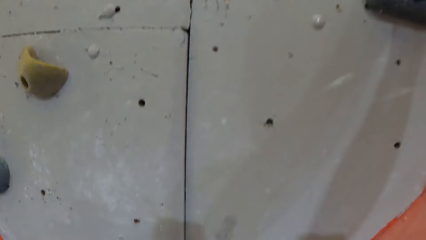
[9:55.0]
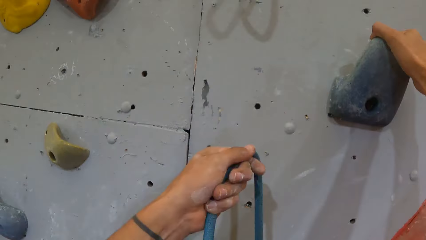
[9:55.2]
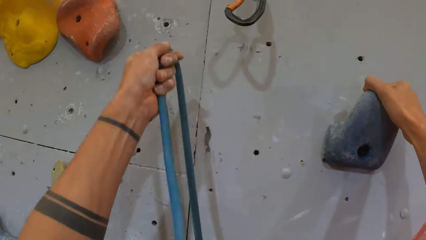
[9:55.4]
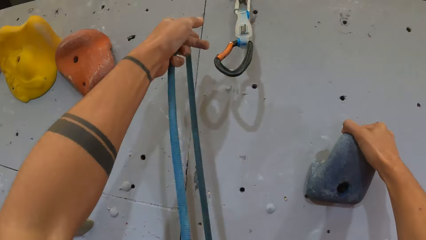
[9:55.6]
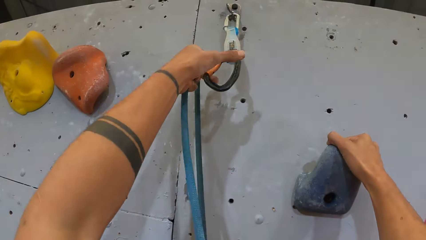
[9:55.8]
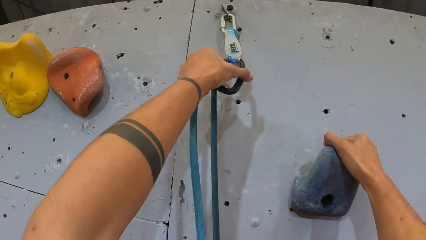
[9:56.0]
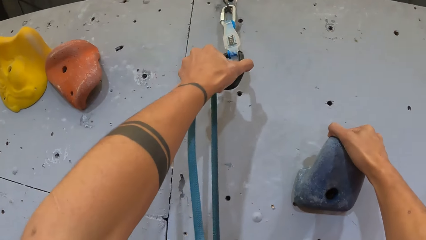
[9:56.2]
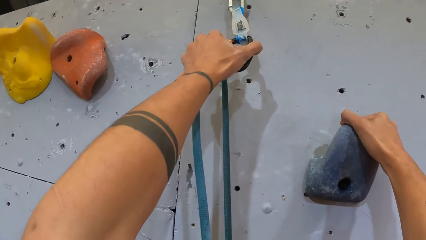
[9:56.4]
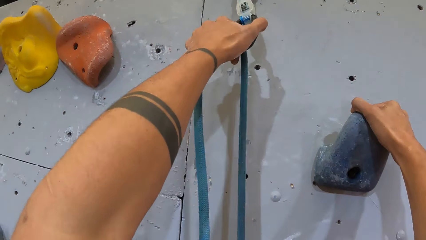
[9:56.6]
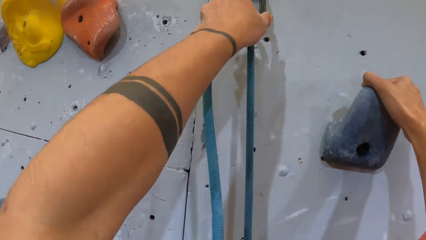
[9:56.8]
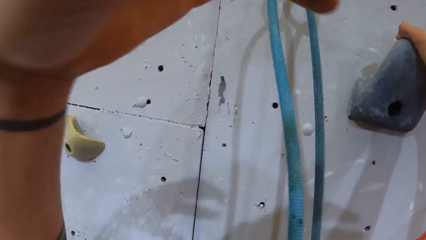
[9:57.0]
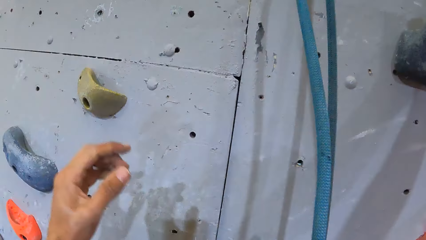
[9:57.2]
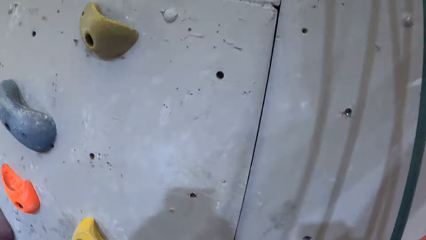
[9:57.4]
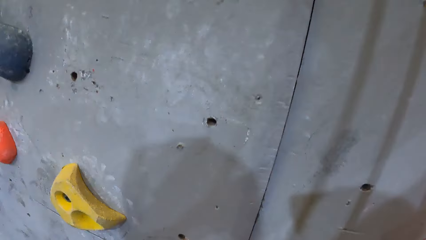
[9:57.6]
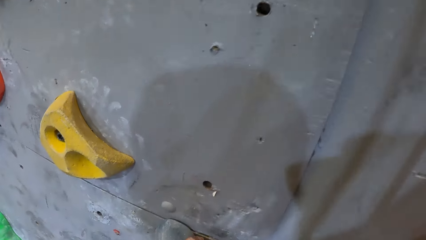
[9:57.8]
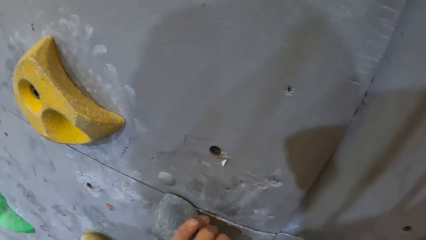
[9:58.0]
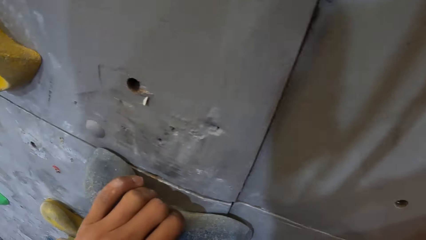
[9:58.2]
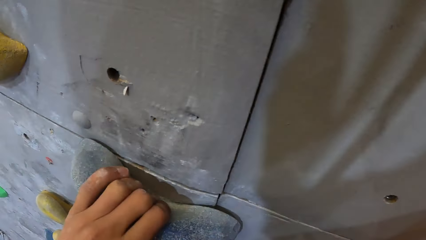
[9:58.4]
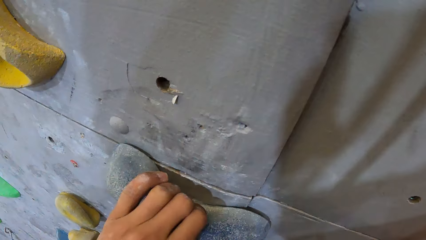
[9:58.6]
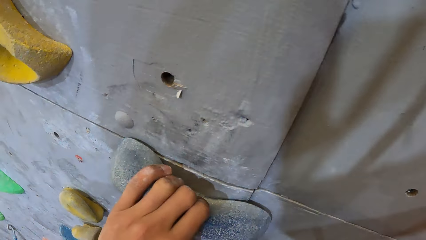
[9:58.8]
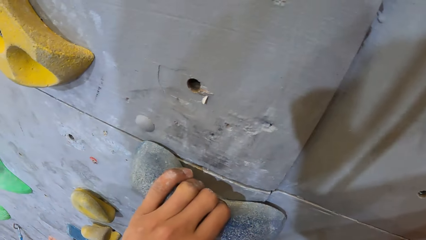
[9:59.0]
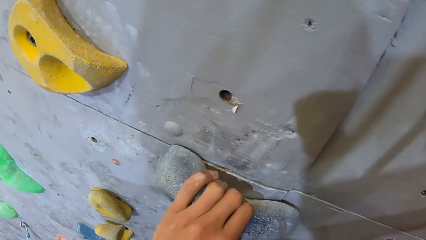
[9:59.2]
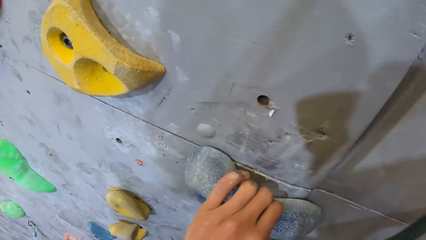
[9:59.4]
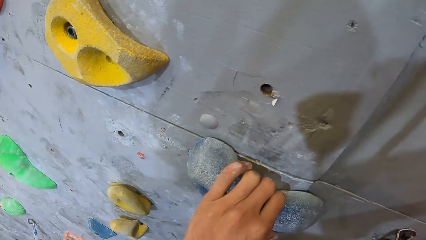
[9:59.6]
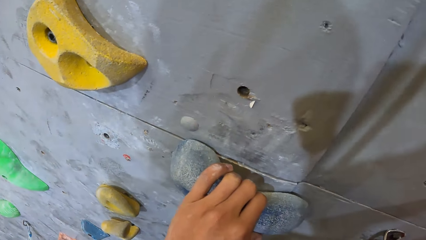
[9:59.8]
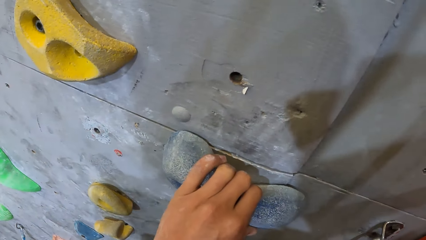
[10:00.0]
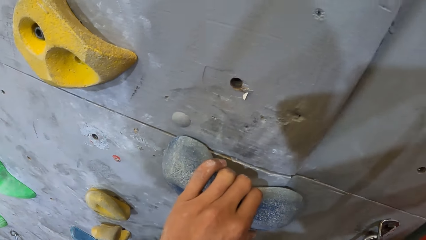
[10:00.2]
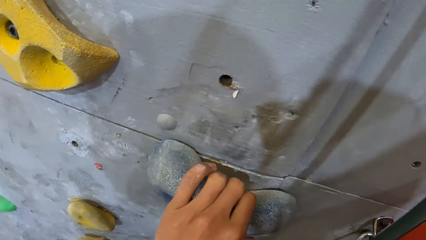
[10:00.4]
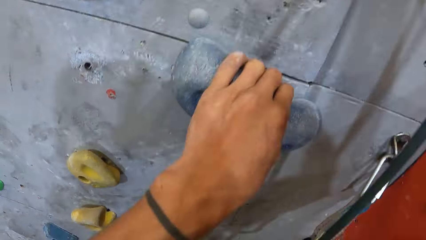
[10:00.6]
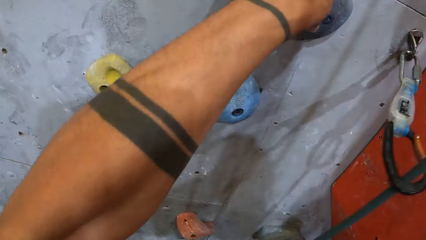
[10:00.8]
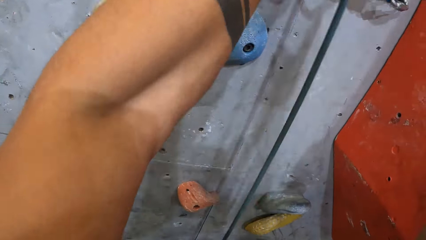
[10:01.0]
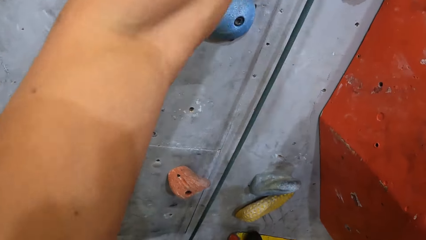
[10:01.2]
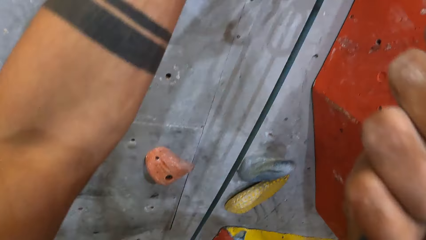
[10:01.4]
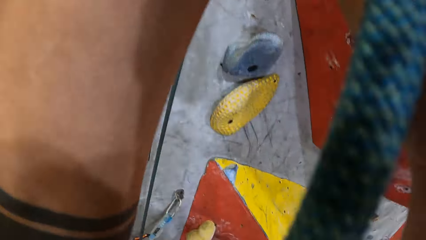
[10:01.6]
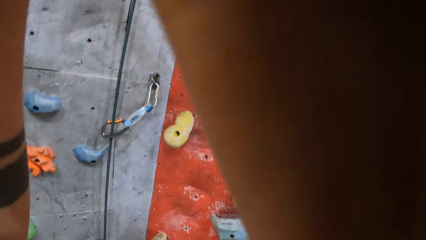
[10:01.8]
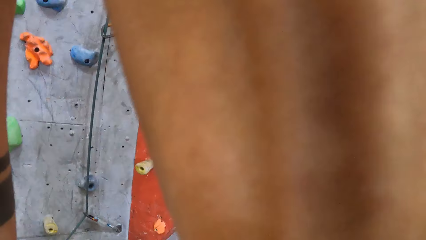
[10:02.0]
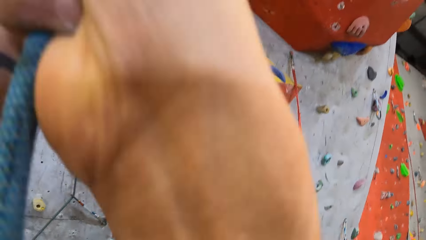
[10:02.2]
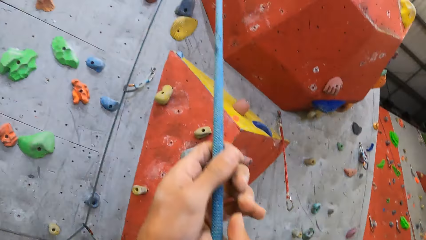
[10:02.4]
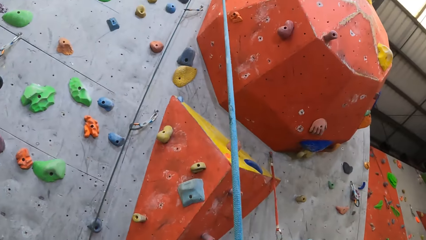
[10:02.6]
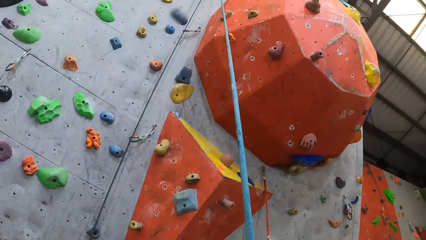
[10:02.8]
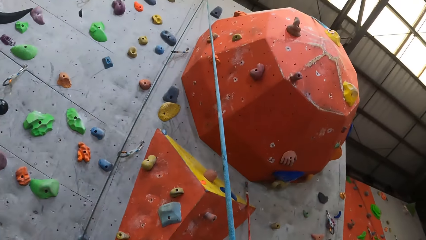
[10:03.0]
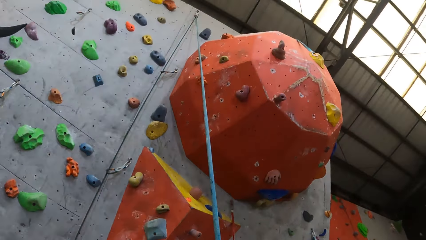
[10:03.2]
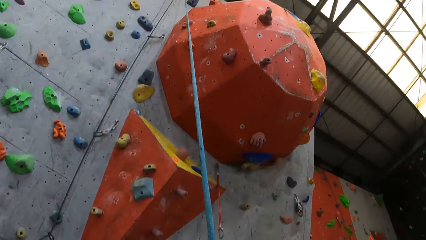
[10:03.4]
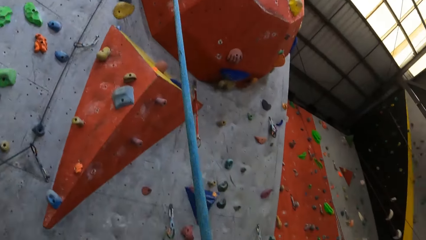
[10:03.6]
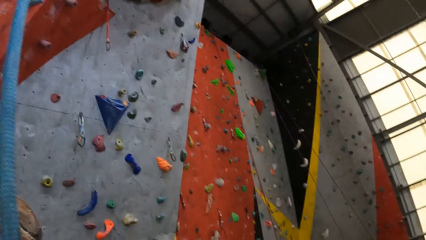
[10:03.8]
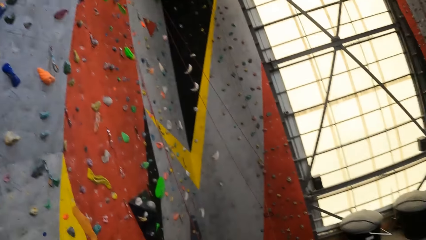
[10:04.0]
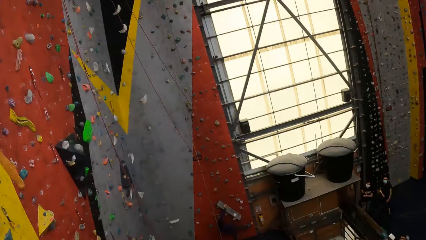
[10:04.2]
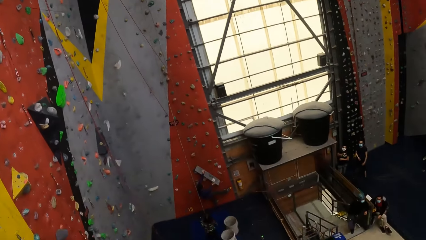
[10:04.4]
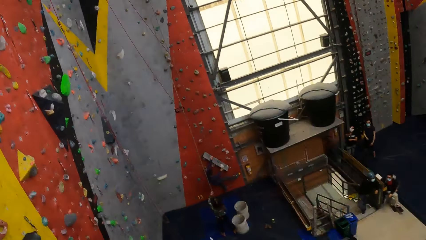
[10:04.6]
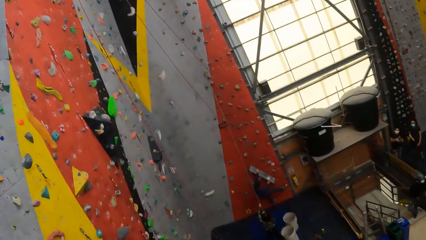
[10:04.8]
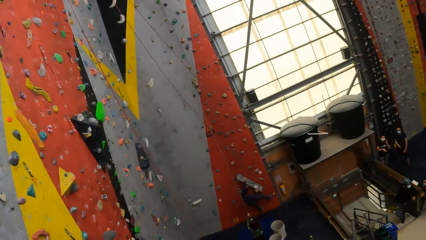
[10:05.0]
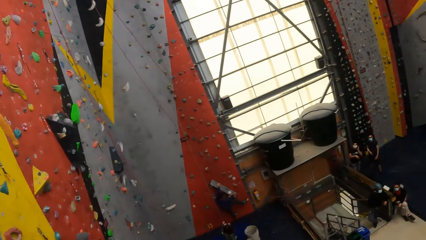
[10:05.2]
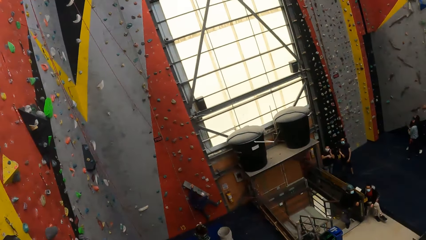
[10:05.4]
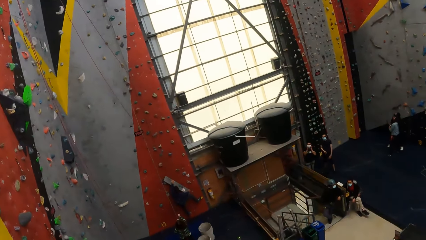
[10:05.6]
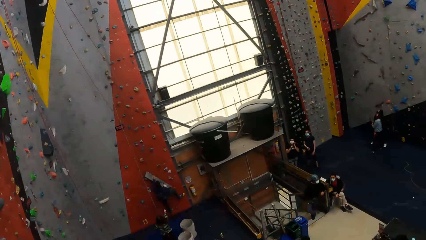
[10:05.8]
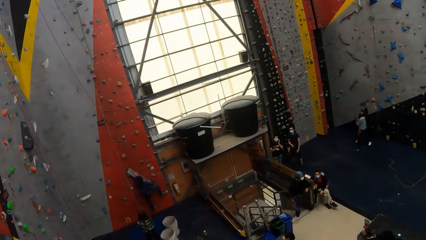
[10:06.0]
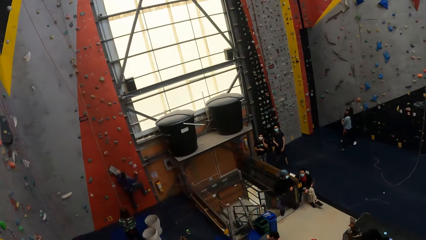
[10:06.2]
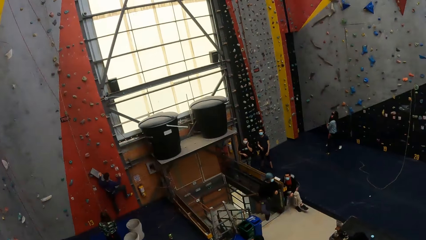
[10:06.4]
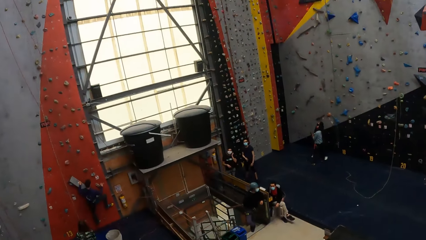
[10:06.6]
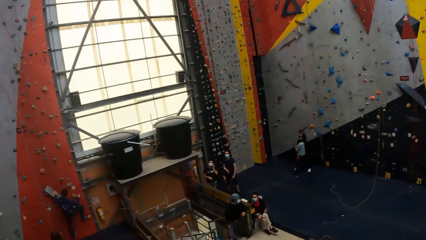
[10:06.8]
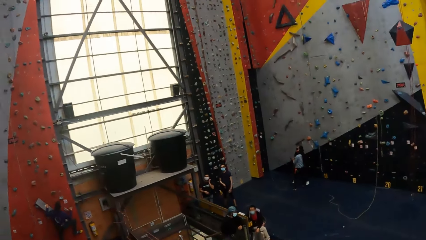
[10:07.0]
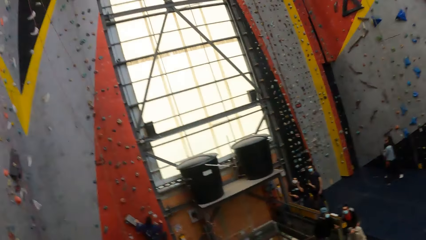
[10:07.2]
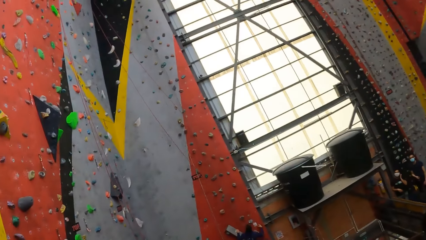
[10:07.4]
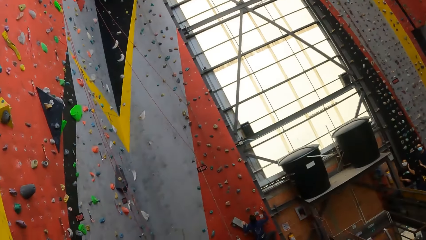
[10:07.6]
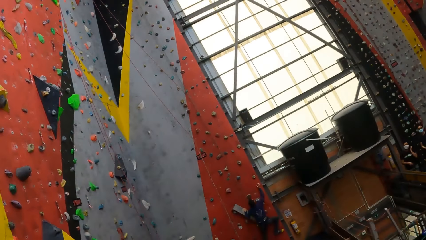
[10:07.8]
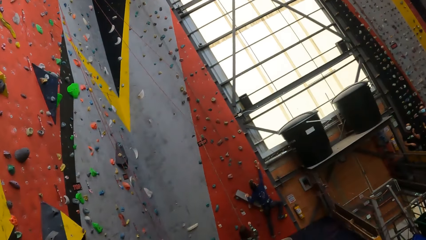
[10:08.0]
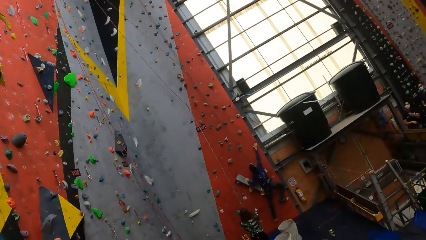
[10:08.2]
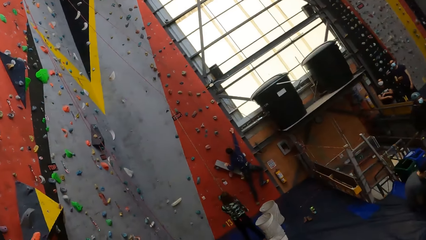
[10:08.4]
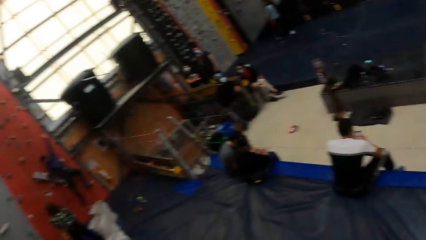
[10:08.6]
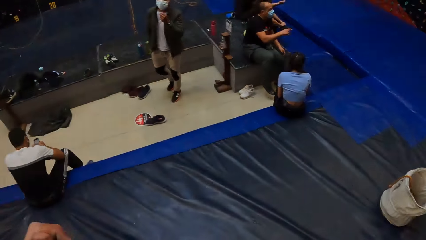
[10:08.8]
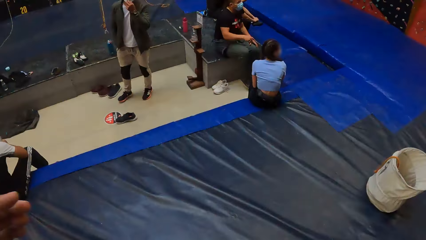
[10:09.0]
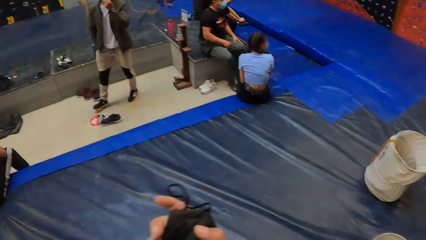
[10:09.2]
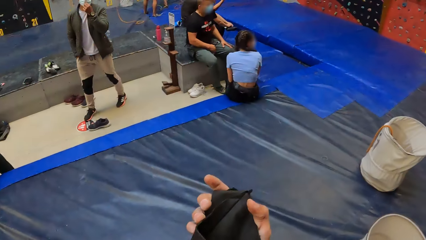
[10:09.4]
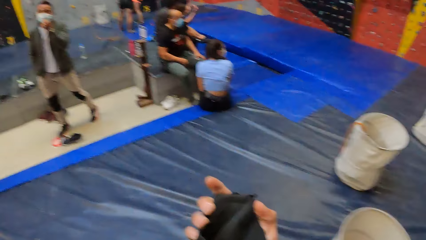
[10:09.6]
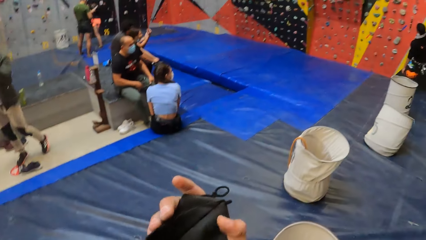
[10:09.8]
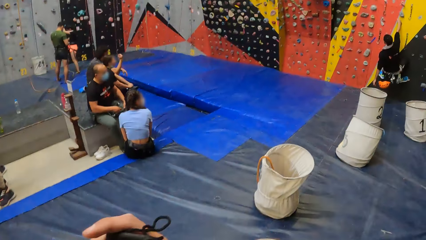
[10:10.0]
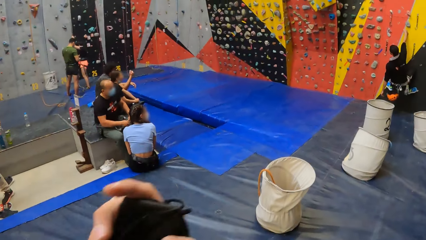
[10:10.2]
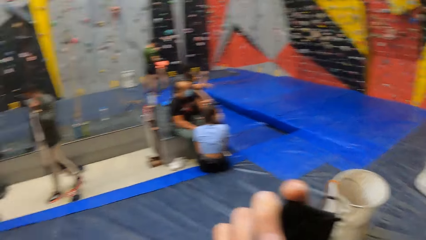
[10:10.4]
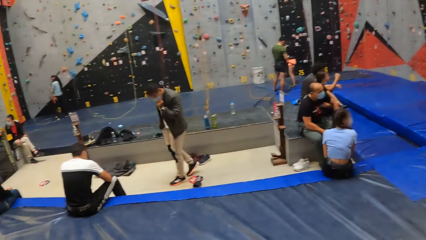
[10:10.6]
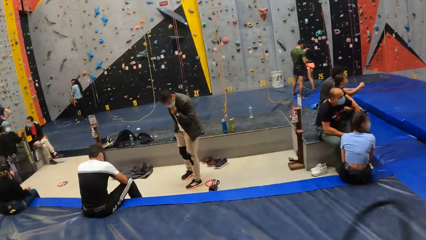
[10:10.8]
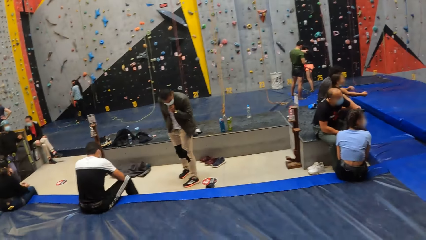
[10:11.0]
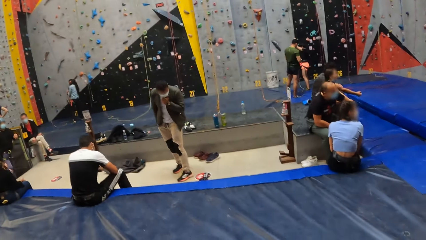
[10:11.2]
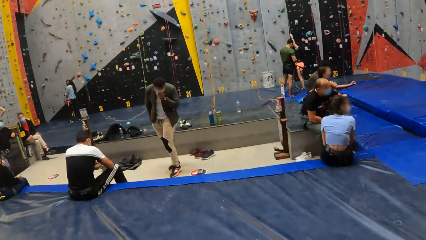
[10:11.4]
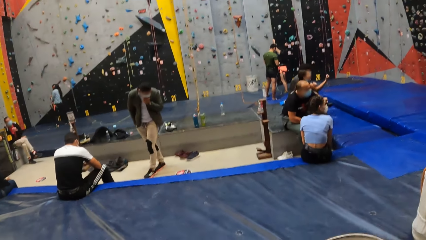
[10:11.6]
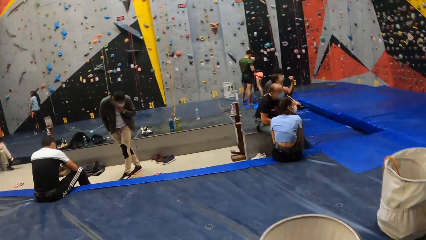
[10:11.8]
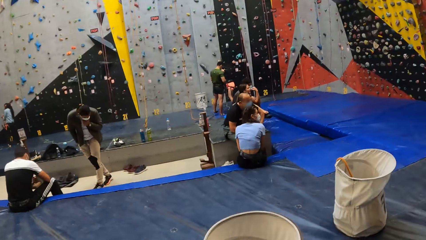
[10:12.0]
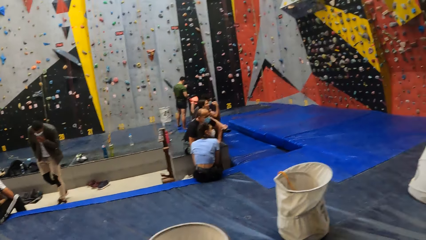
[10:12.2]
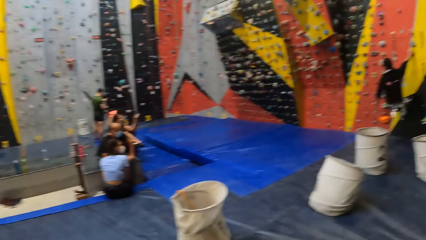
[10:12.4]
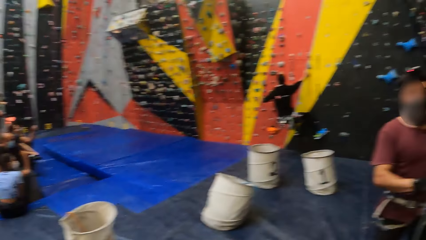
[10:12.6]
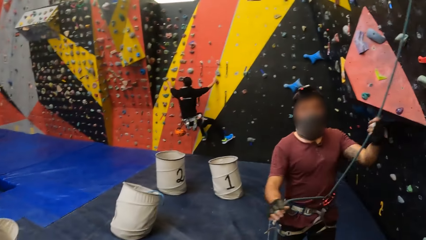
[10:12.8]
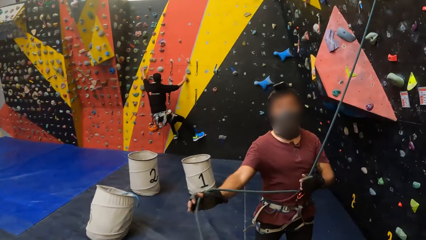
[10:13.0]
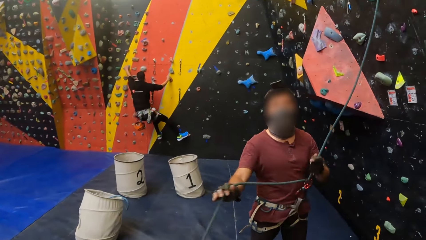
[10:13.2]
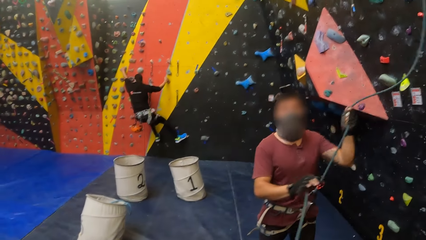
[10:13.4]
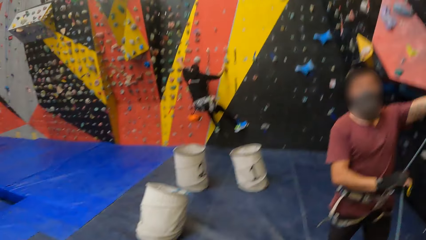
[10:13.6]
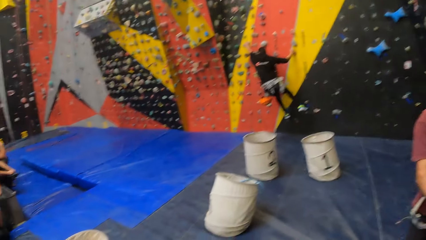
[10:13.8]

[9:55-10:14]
The camera wearer attaches a rope on the wall. They climb down the wall. They look around. They look around again.
